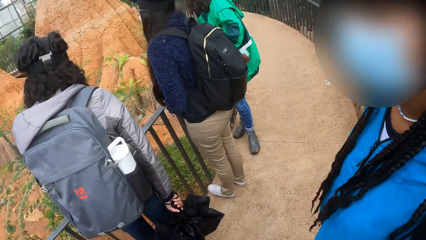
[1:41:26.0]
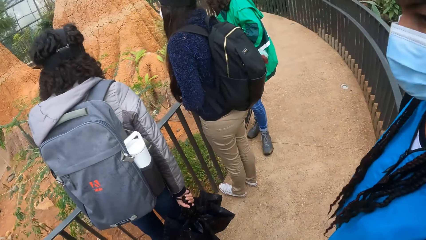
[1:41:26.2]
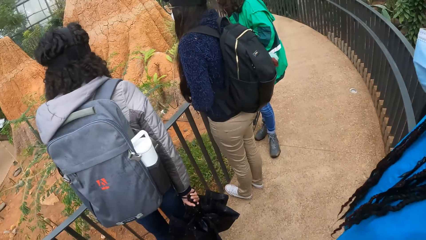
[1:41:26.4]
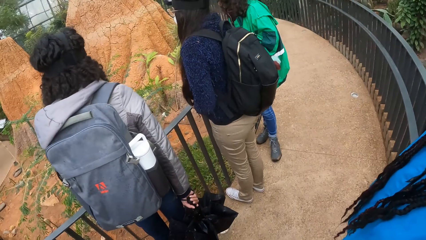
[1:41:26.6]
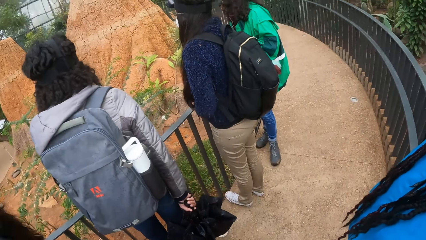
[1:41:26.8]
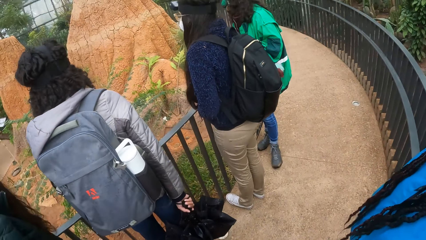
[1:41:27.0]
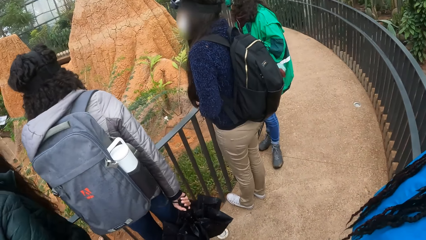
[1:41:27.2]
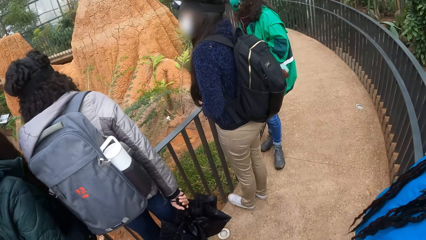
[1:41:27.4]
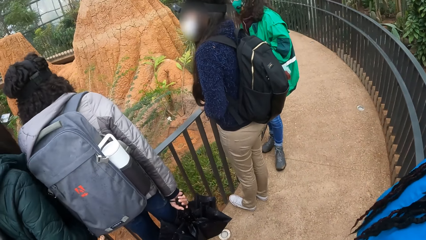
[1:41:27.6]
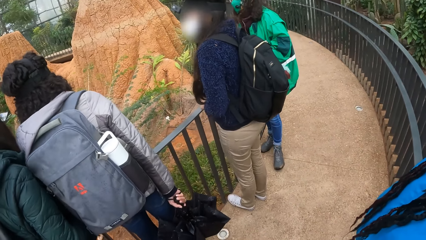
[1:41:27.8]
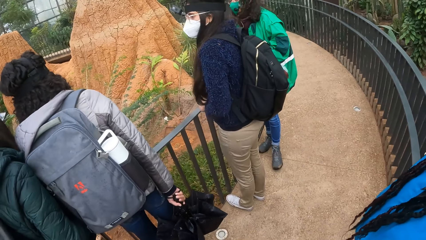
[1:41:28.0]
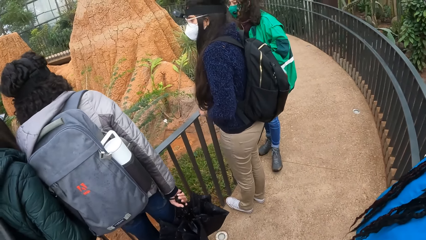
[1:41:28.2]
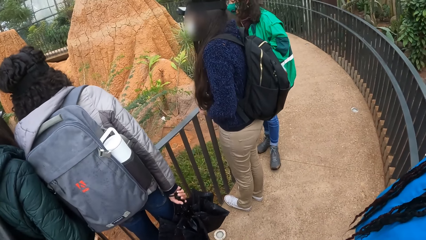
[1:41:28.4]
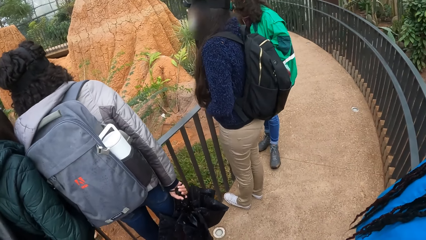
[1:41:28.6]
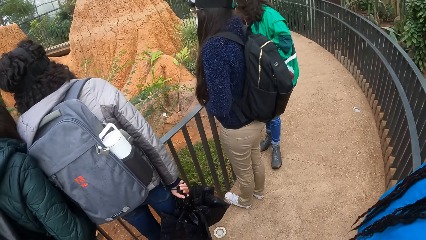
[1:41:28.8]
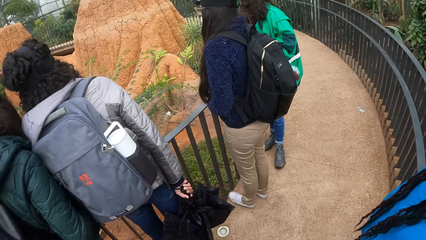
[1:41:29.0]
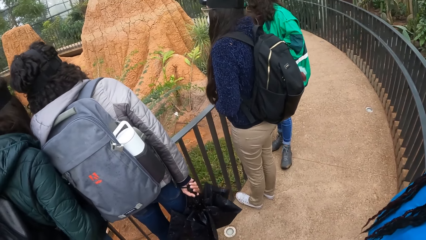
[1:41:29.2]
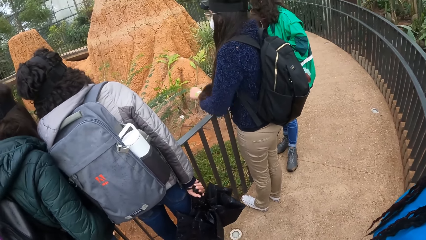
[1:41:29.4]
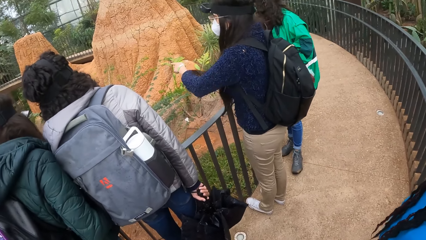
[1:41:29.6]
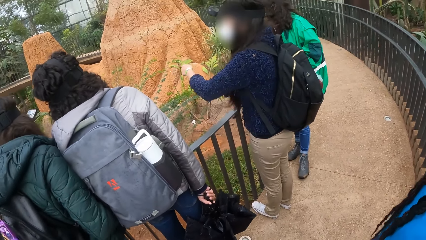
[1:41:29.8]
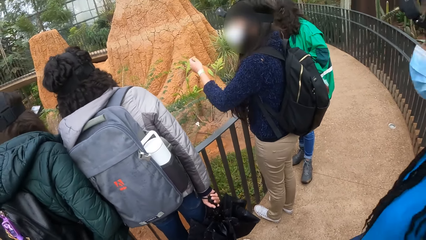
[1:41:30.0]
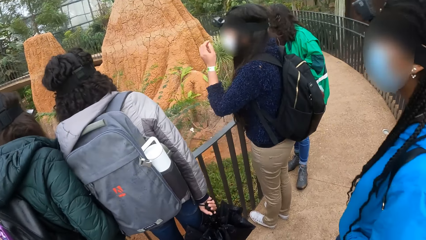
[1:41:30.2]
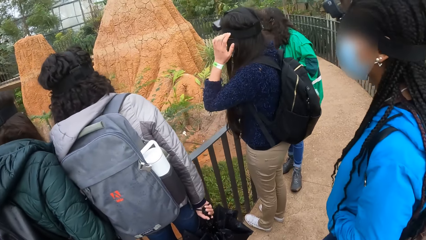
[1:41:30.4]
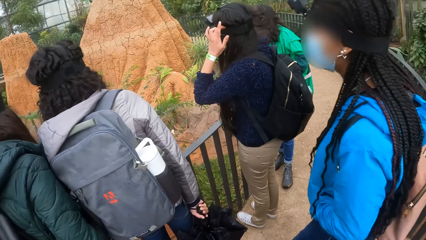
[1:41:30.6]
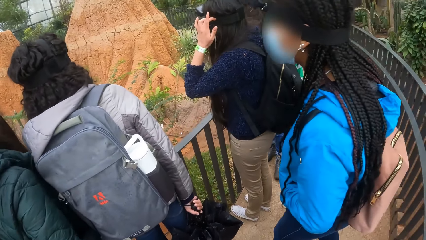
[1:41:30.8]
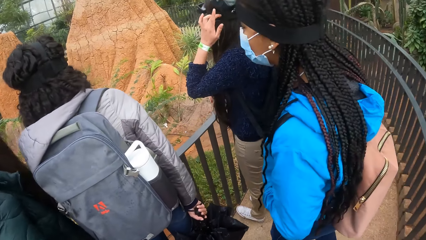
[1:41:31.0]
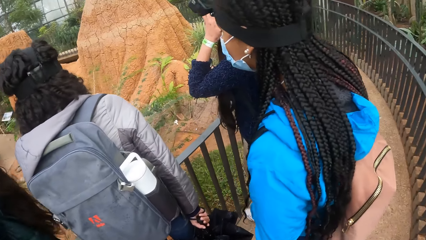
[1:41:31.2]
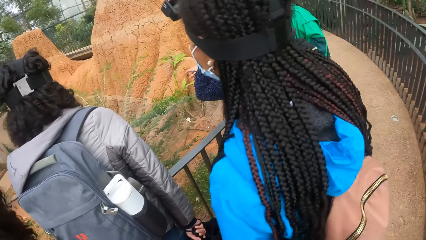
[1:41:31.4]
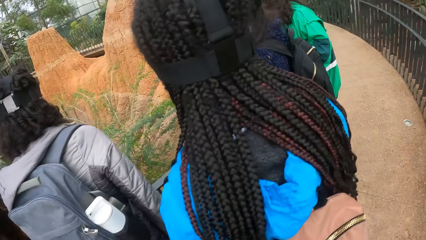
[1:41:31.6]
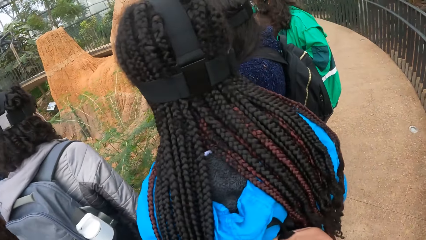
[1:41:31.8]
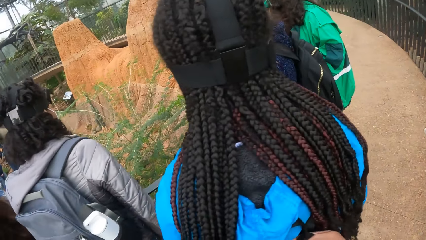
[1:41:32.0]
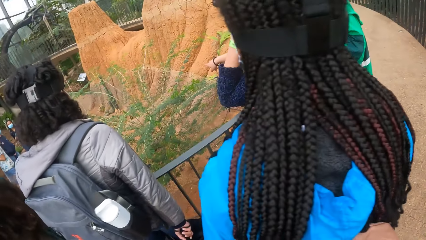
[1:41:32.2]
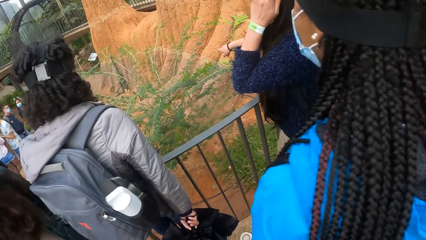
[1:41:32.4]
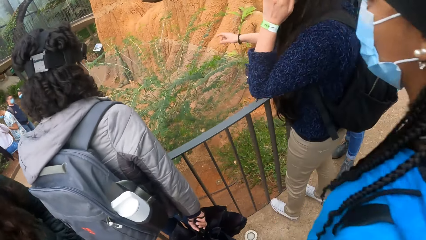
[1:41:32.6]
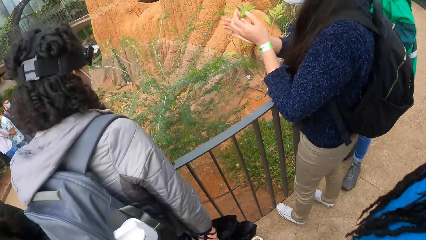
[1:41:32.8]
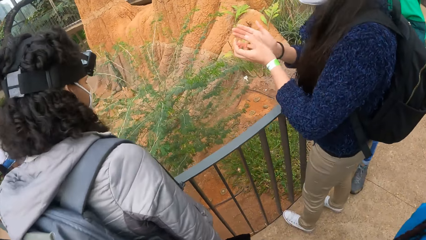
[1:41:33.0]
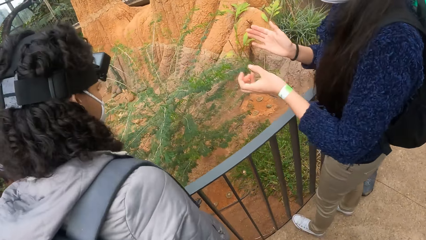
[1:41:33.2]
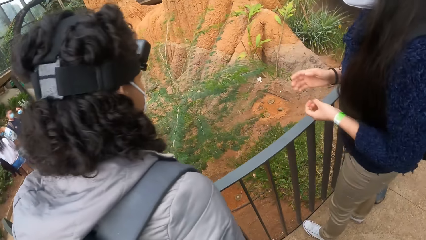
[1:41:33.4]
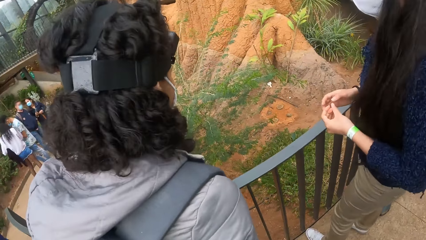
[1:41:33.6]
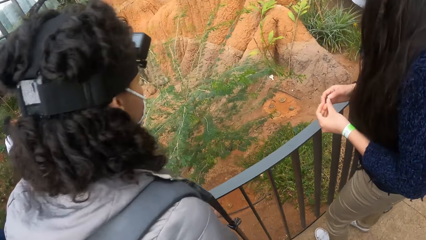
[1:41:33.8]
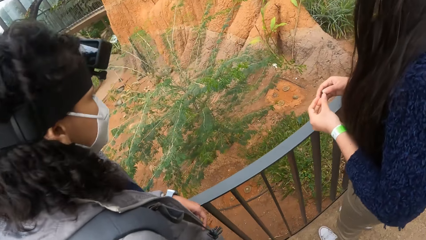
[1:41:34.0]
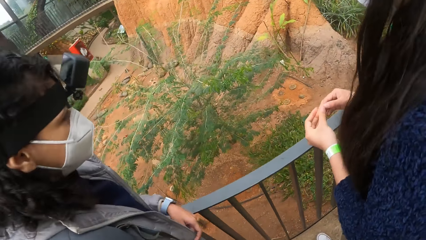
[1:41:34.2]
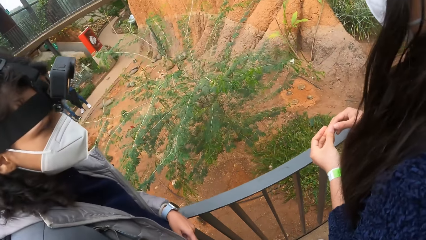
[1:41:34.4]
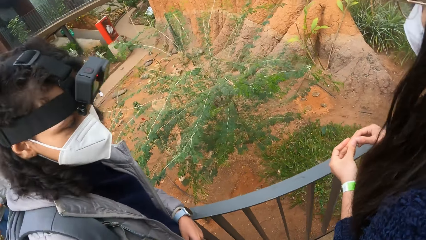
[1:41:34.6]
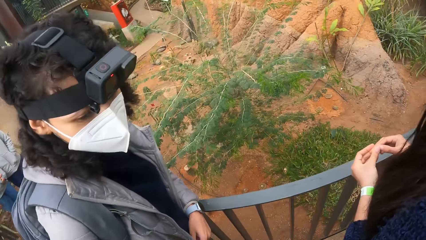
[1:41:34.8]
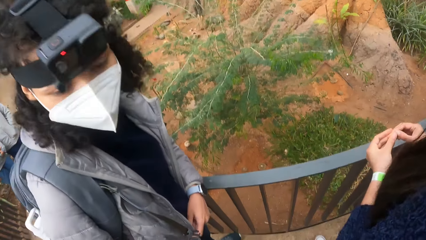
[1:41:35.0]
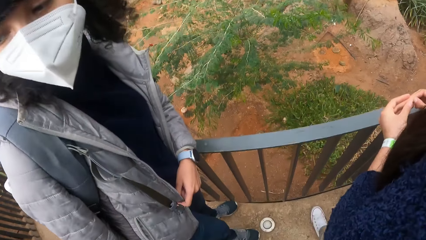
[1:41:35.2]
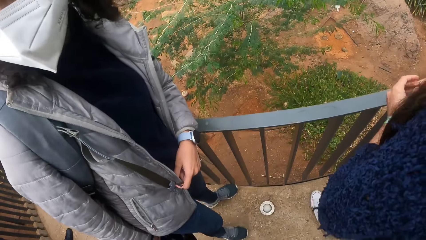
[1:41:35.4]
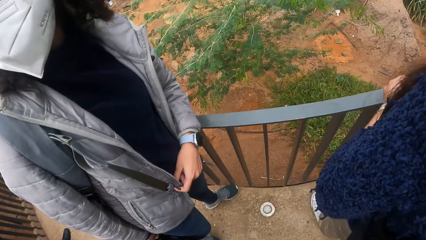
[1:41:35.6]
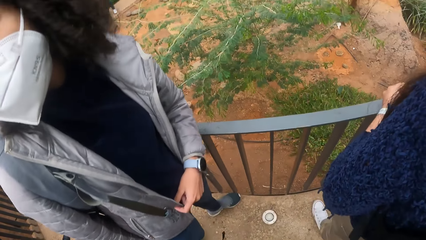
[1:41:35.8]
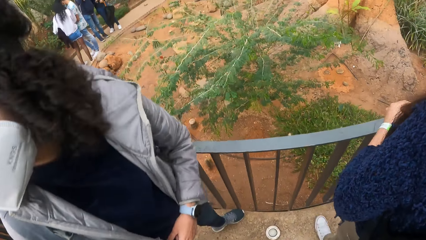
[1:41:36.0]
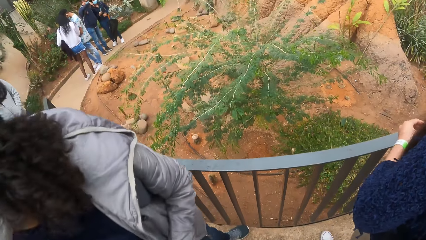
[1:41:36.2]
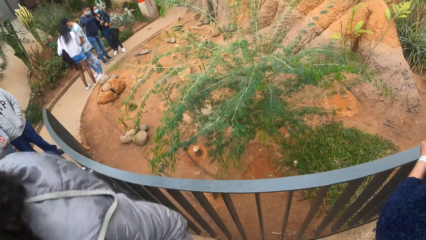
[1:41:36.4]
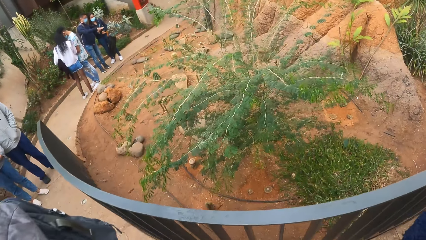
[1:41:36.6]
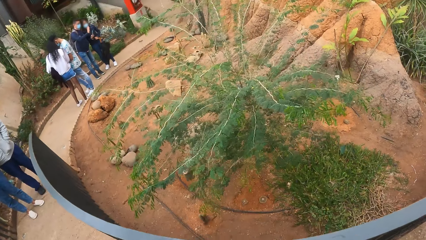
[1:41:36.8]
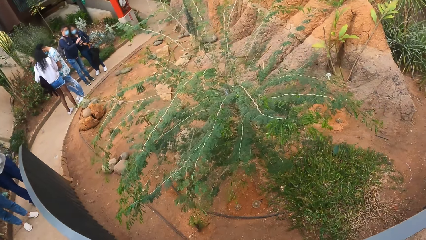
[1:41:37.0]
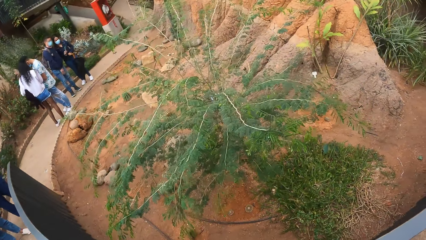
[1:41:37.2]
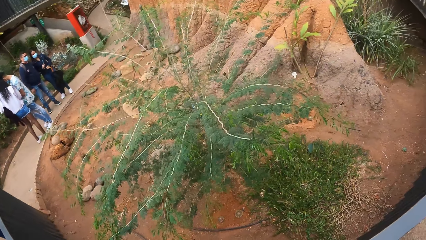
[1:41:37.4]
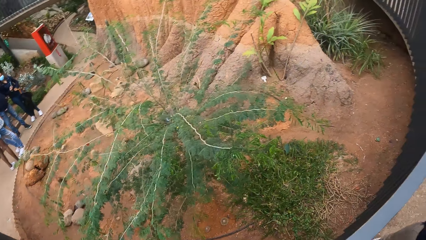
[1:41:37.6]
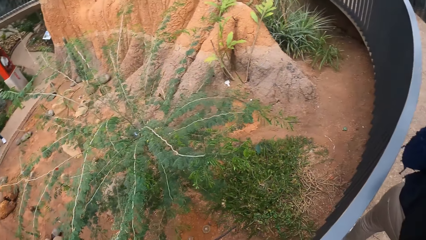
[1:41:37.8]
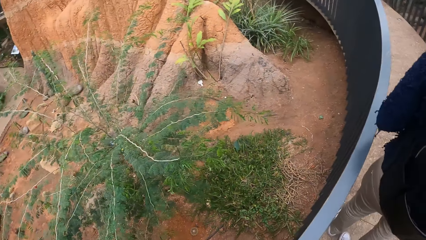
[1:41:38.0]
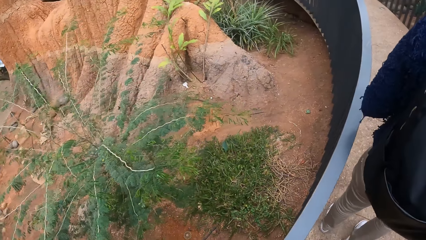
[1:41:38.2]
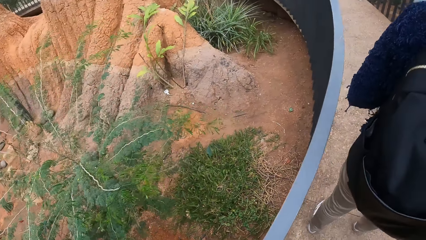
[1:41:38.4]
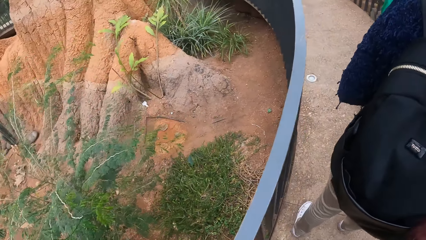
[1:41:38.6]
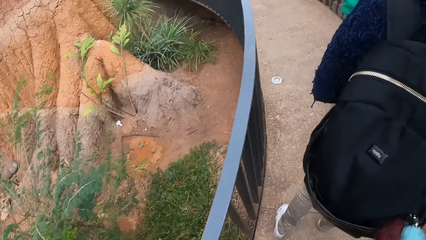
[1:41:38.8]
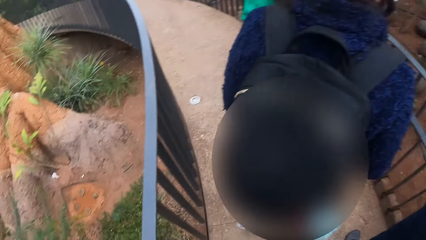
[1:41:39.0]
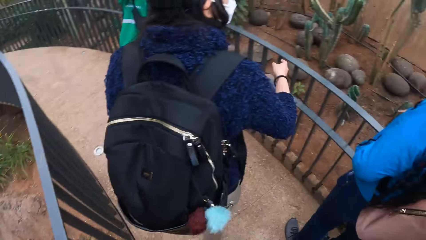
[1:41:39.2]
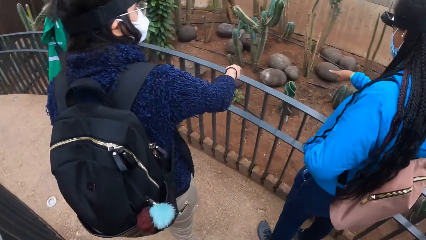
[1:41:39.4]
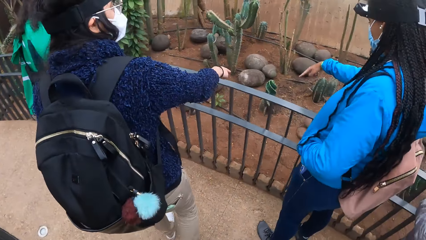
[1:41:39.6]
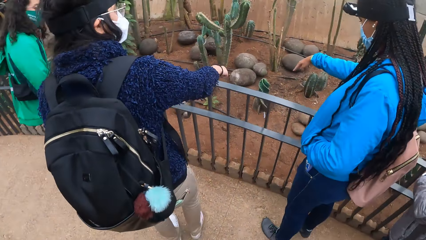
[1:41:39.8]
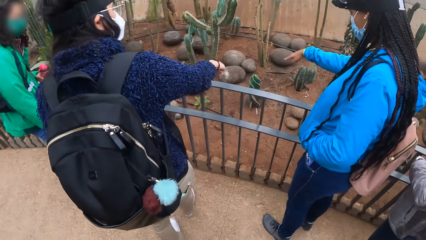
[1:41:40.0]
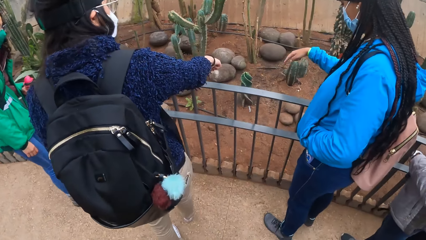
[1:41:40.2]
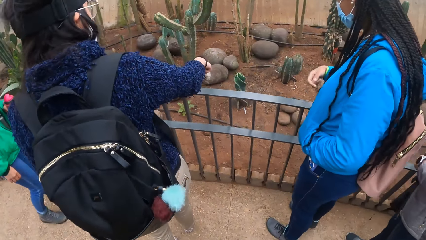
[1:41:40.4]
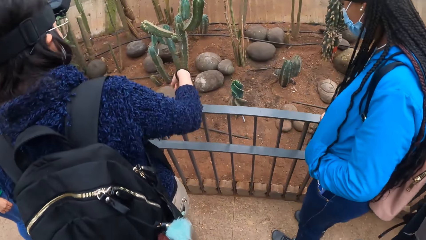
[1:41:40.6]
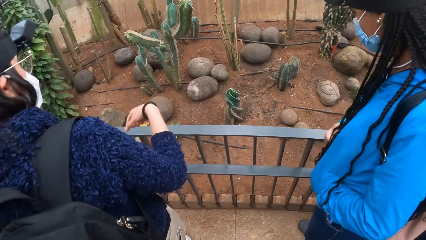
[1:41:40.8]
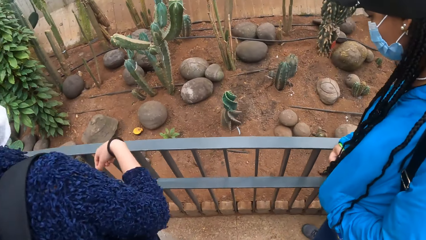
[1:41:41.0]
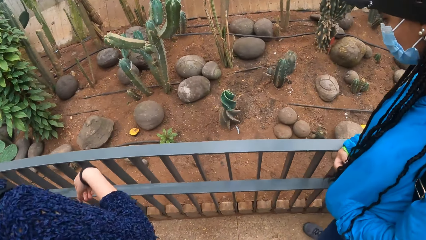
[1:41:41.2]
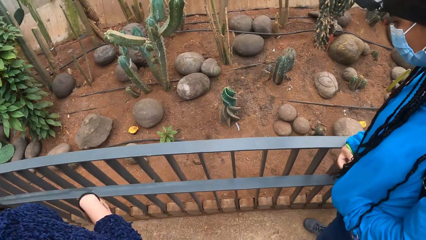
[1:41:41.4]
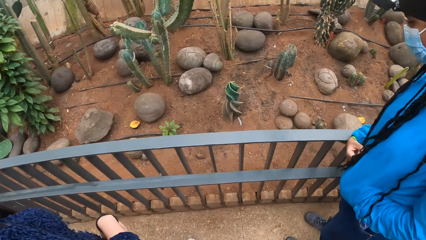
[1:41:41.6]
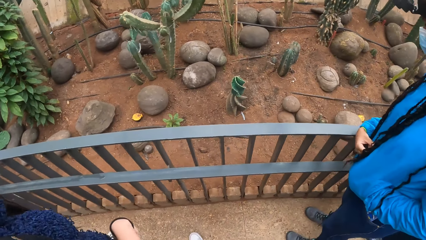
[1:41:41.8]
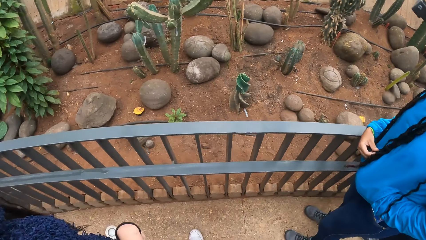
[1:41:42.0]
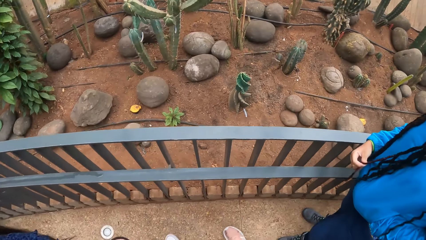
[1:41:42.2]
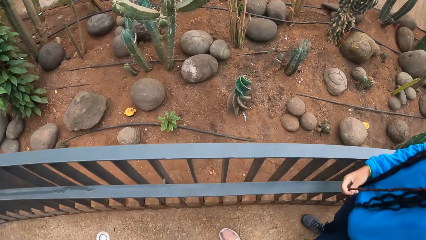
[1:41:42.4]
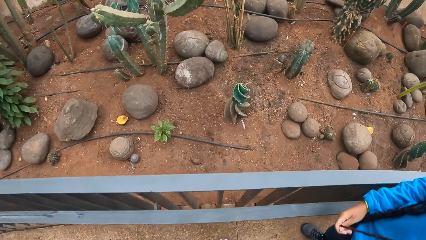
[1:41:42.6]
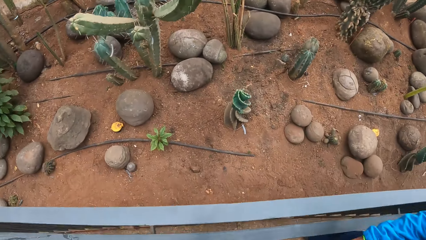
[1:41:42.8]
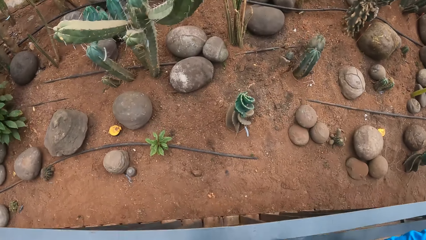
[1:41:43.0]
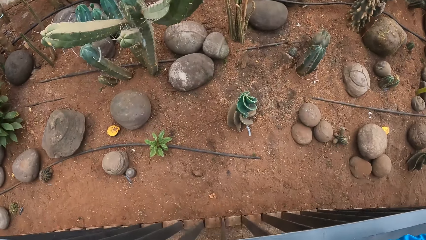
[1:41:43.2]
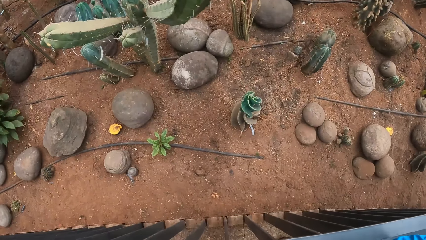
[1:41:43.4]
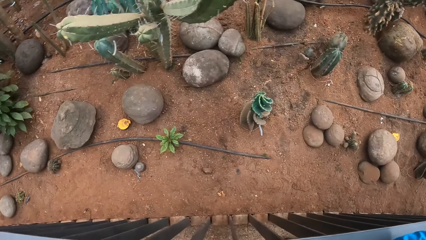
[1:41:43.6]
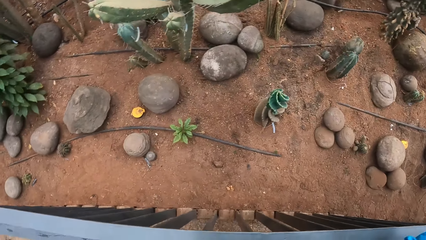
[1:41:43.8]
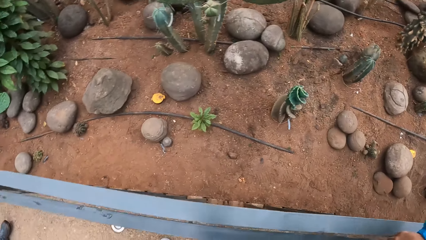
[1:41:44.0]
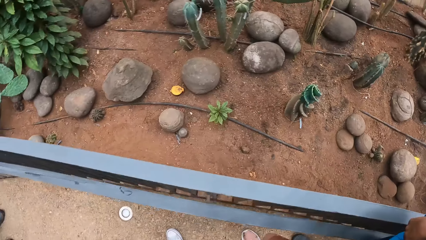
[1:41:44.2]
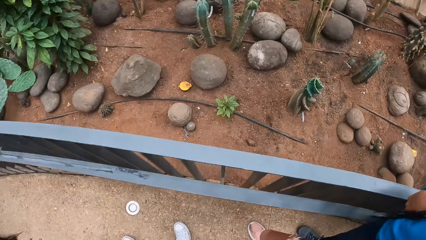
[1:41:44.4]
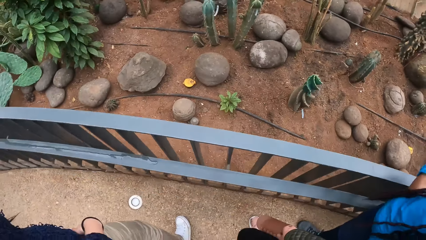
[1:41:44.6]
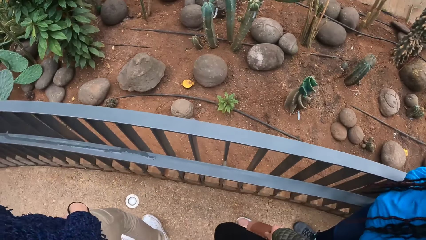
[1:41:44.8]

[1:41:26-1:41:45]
A woman points out her left hand. The woman scratches her hair with her left hand. Another woman and the first woman point towards some rocks on the ground with their right hands.
